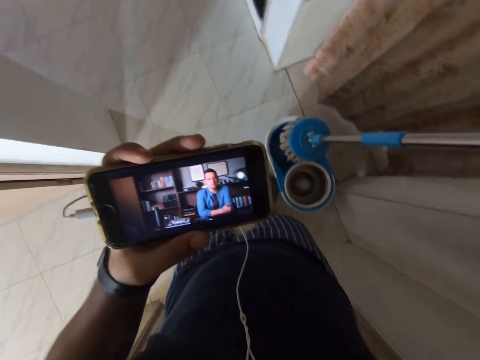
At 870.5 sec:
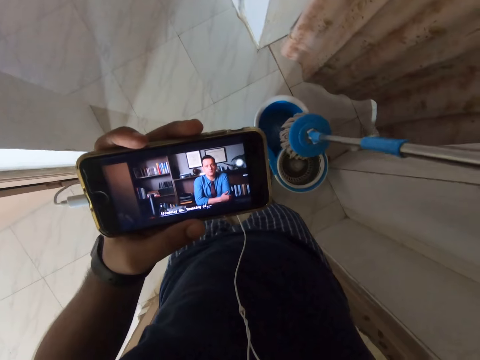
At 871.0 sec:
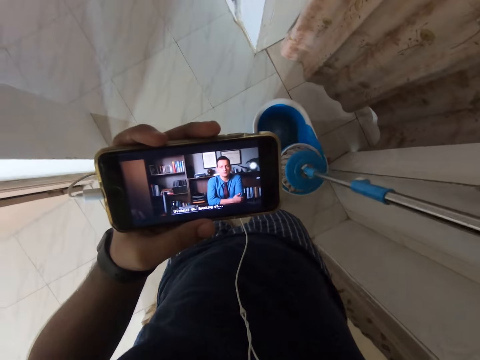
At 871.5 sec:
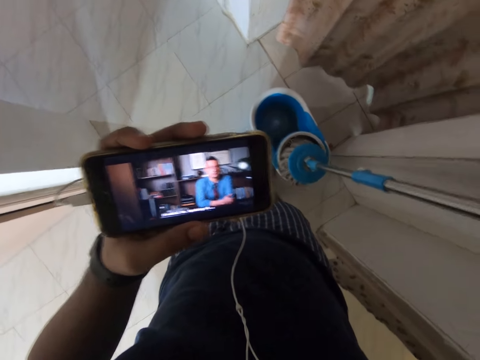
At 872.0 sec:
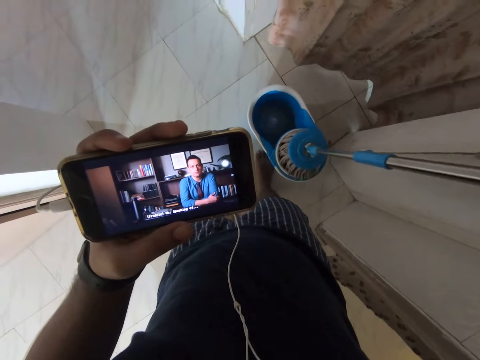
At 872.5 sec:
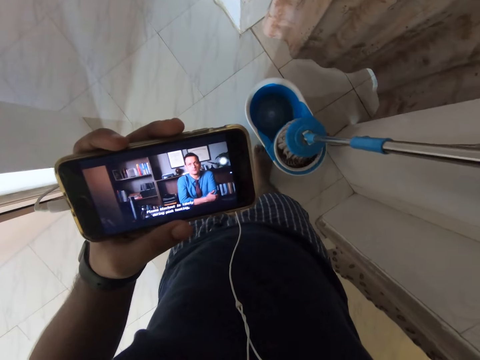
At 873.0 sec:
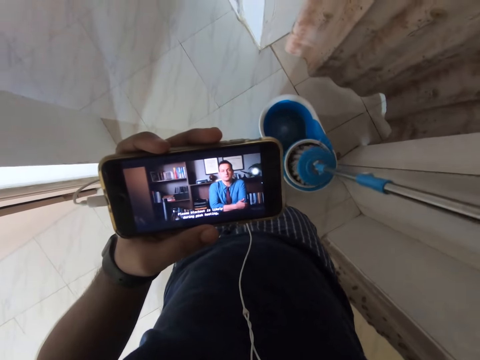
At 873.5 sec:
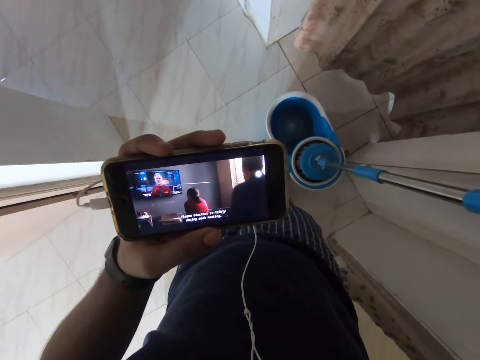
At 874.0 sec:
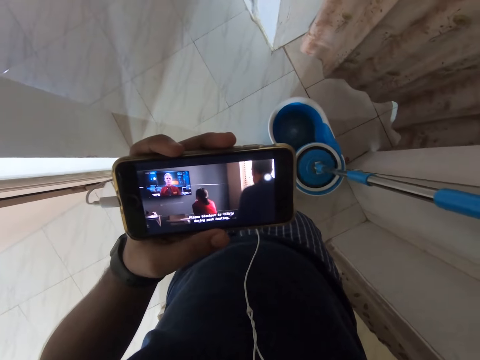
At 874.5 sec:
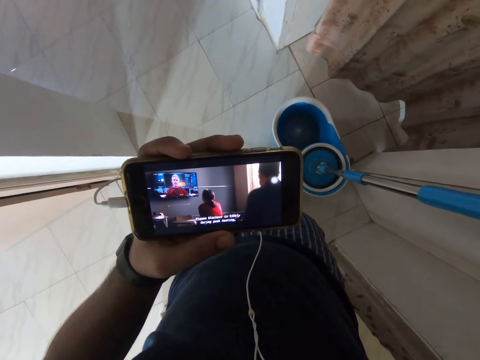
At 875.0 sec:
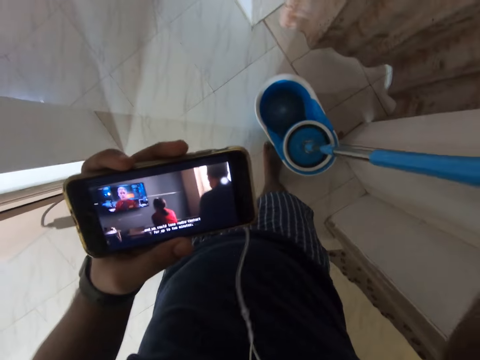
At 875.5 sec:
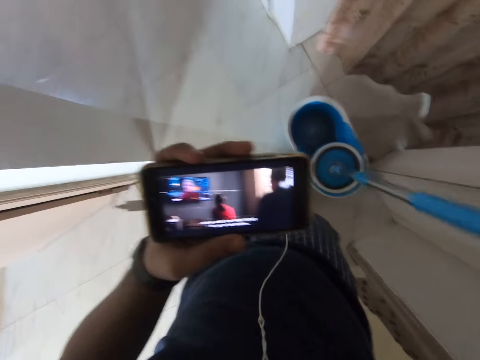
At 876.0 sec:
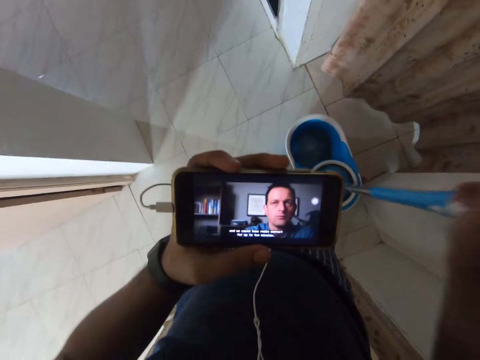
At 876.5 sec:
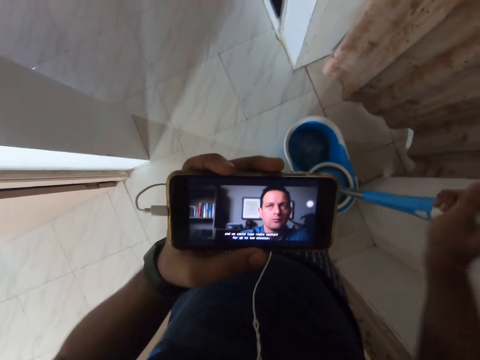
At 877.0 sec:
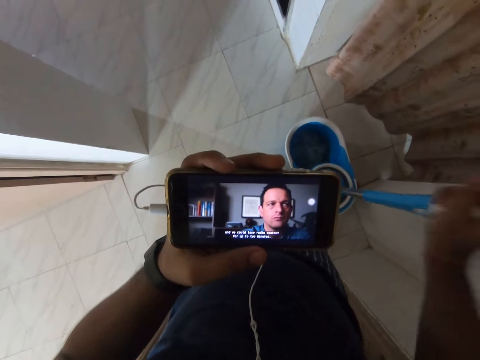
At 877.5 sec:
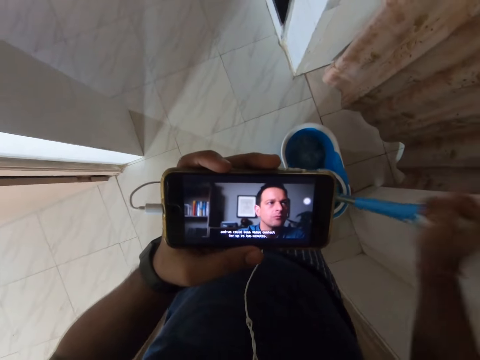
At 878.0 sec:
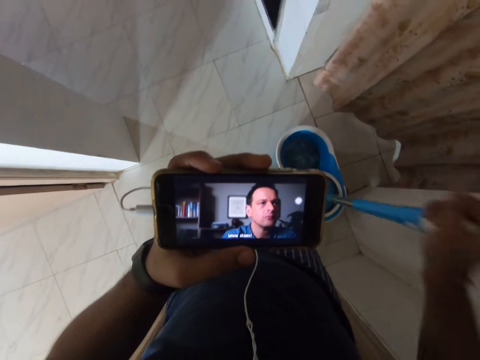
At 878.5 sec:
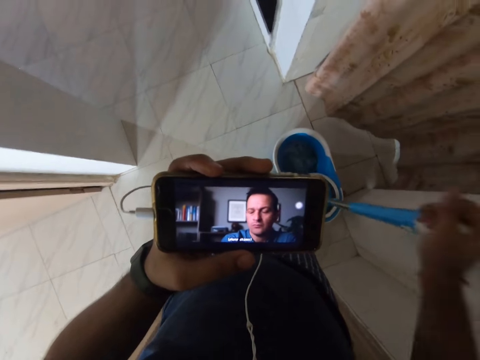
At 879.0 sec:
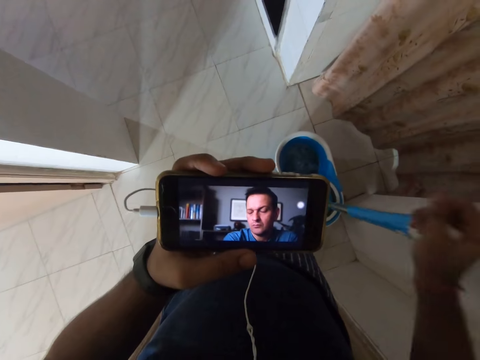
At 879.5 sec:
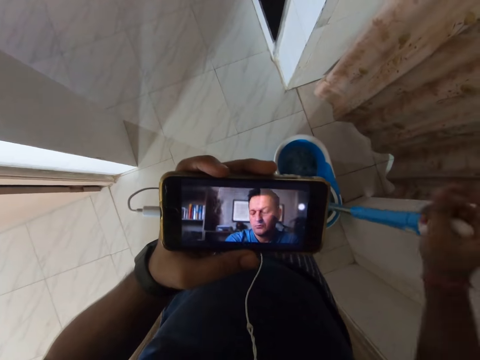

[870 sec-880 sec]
The camera wearer places the spin mop in the bucket. They press the spin mop in the bucket.

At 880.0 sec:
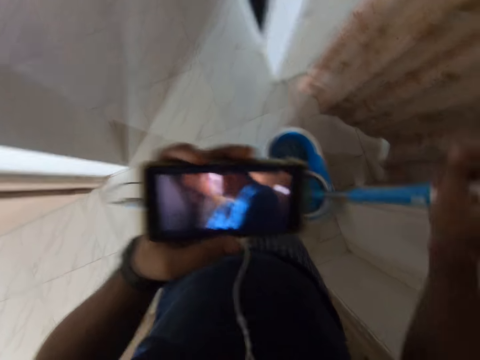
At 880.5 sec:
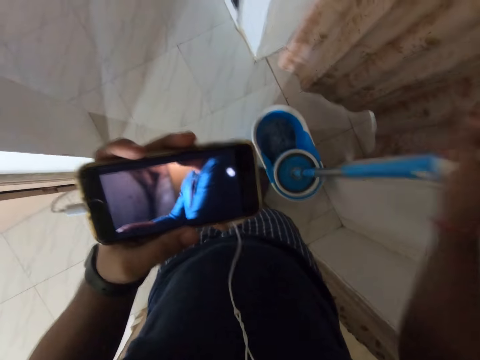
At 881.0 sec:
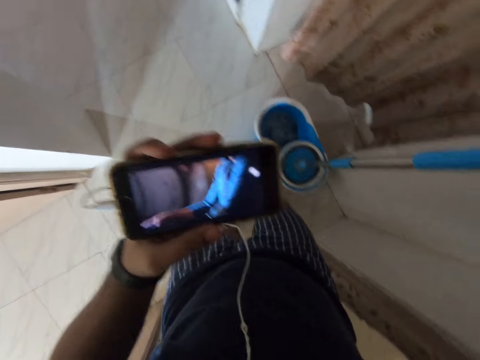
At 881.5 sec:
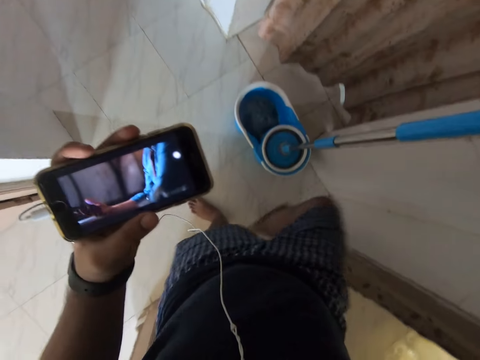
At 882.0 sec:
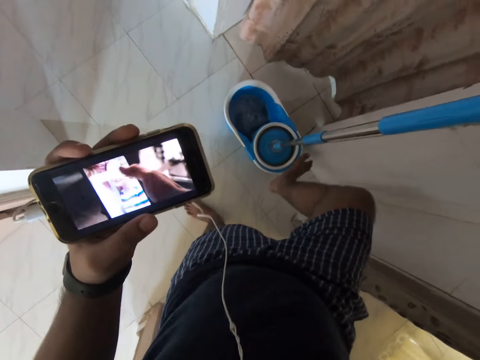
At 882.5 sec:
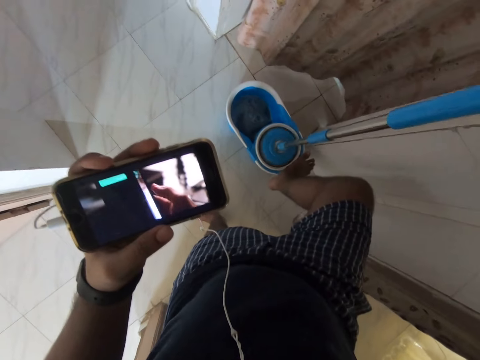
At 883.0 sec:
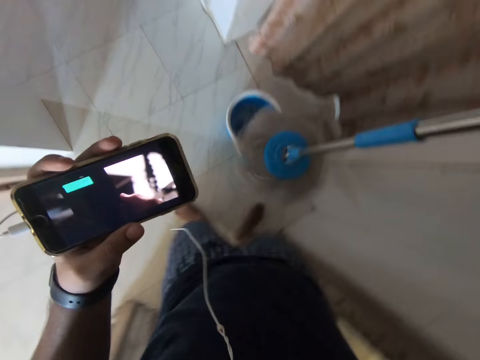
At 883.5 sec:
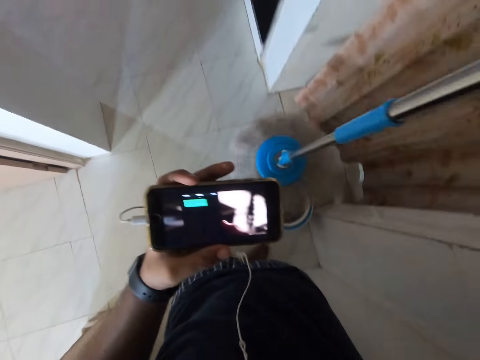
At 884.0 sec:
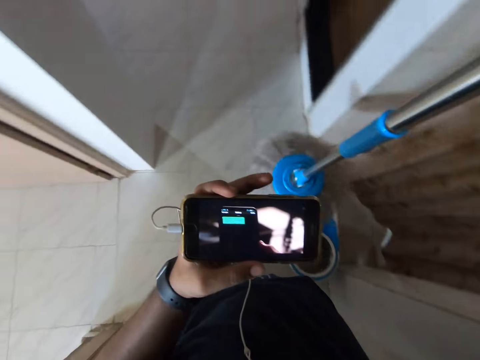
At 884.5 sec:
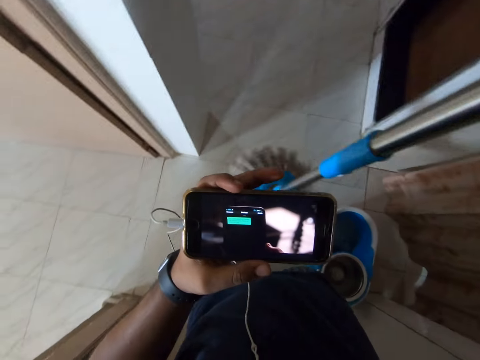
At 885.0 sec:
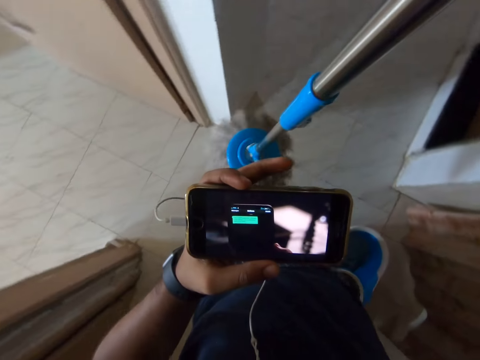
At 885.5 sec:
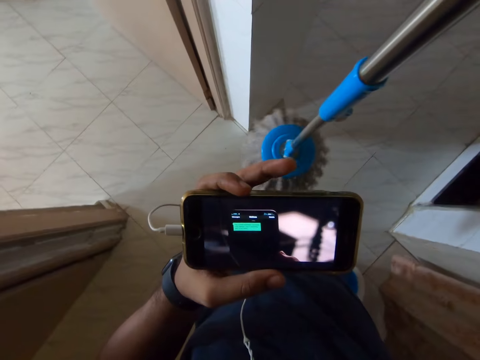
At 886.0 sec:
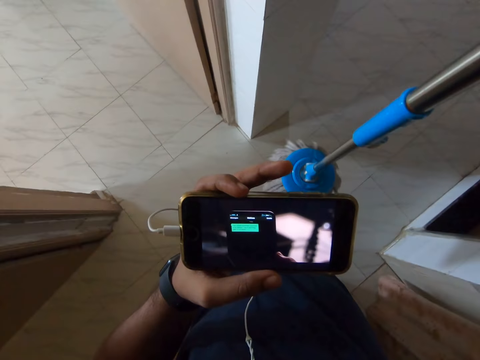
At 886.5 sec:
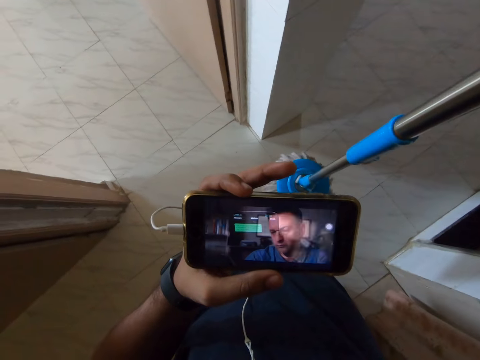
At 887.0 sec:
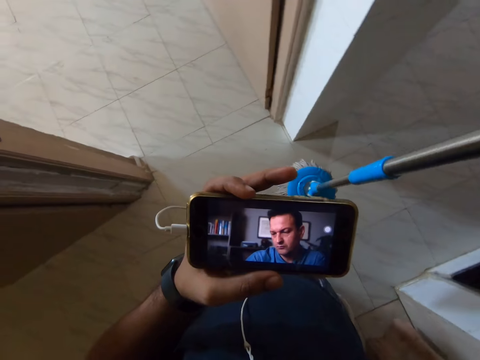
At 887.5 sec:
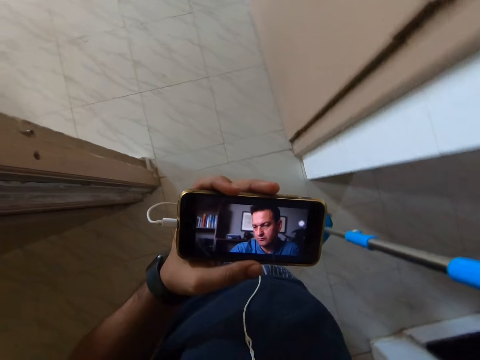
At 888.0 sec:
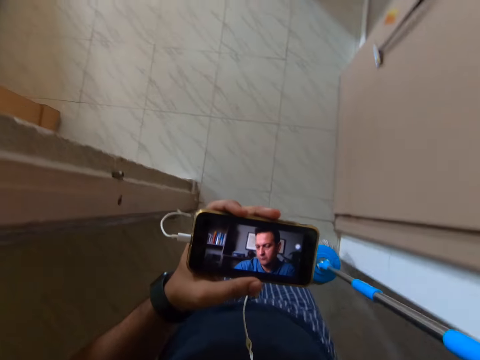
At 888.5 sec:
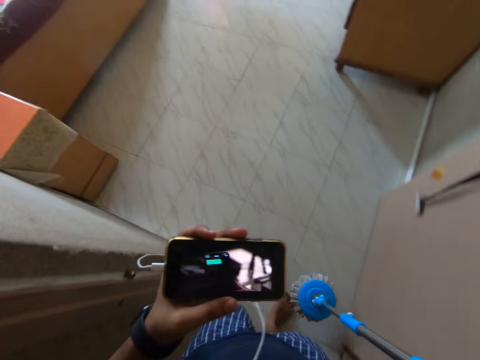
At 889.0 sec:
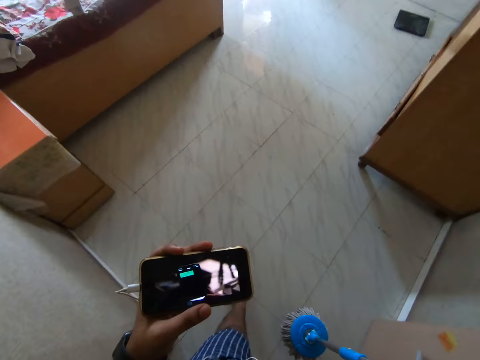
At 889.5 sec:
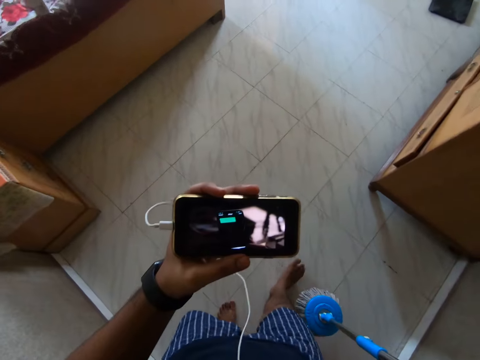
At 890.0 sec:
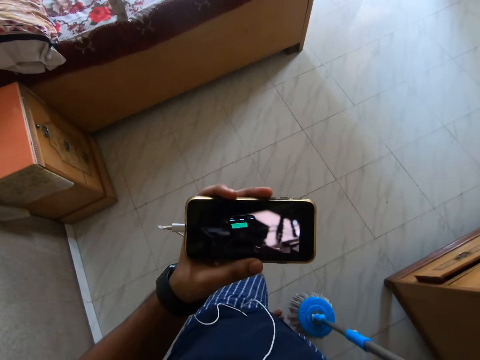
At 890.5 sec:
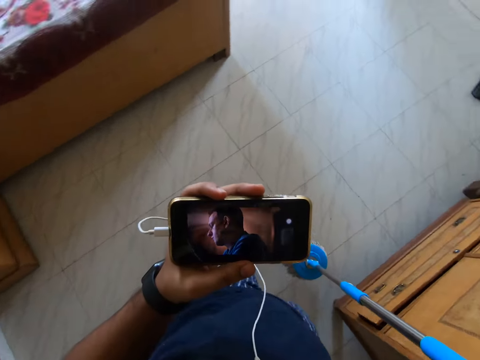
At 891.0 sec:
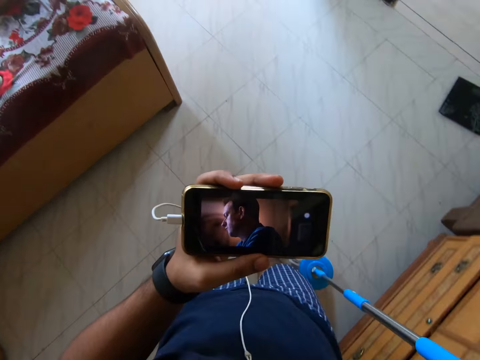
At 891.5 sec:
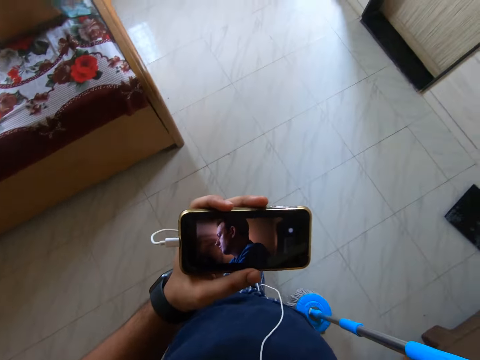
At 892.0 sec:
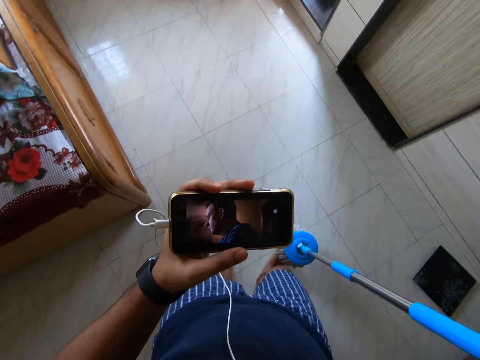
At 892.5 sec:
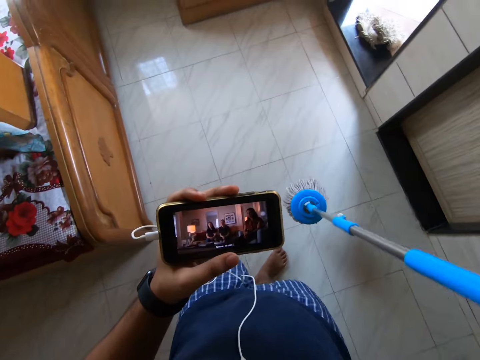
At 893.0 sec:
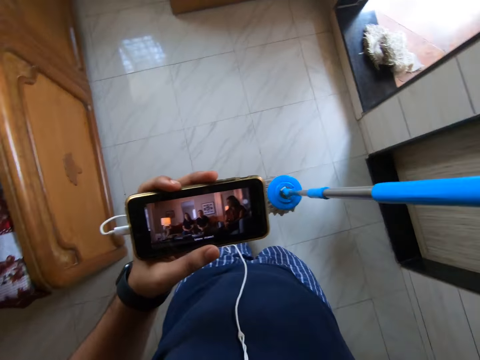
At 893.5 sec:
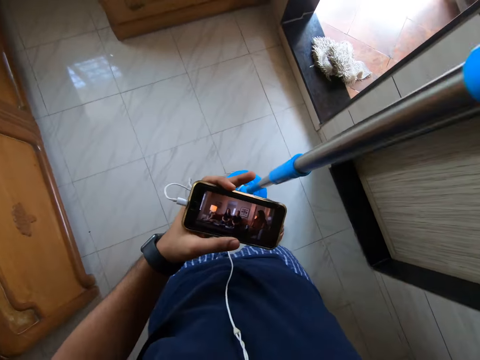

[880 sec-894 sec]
The camera wearer steps on the bucket. He removes the spin mop from the bucket. He removes his leg from the bucket. He looks at his phone. He walks in the house.

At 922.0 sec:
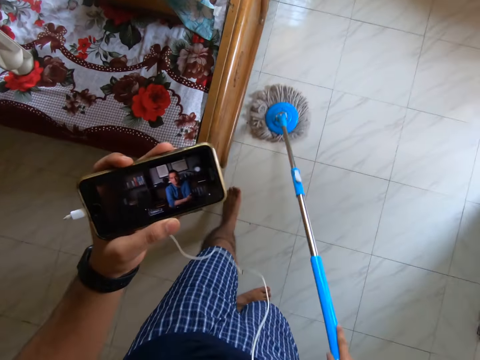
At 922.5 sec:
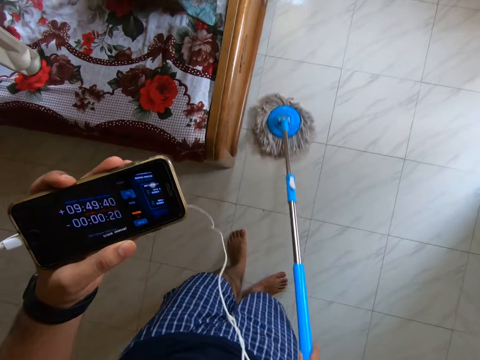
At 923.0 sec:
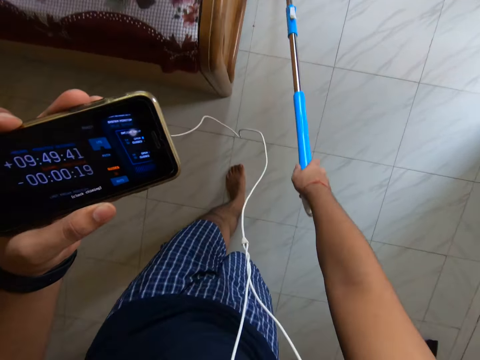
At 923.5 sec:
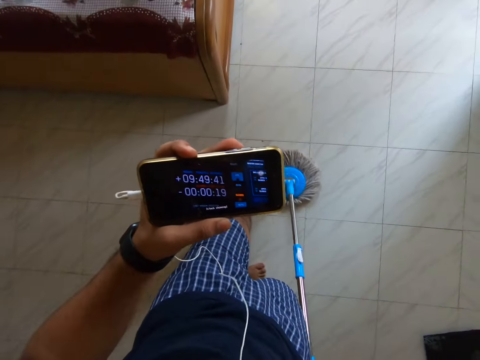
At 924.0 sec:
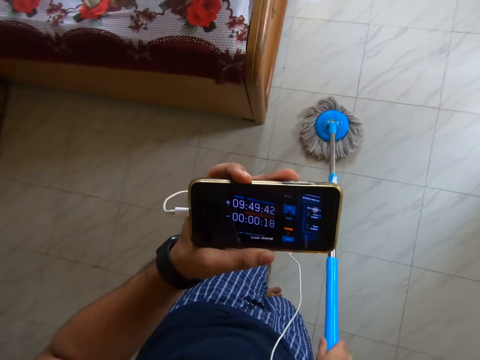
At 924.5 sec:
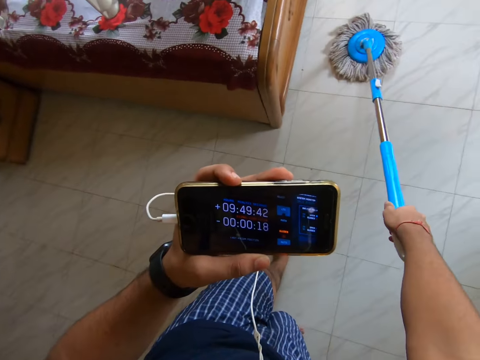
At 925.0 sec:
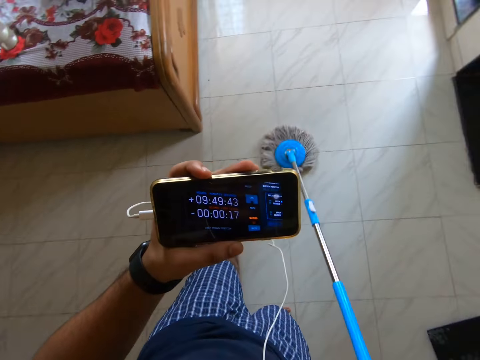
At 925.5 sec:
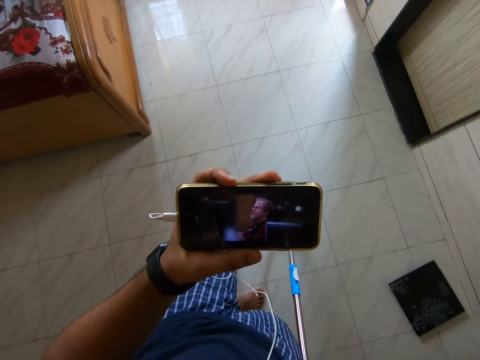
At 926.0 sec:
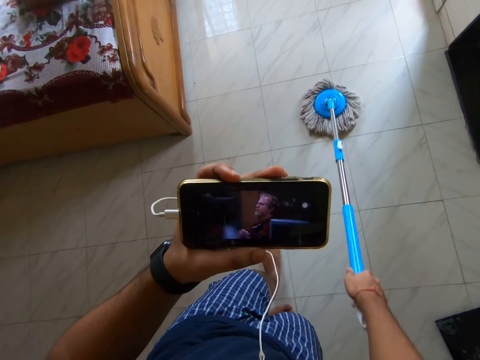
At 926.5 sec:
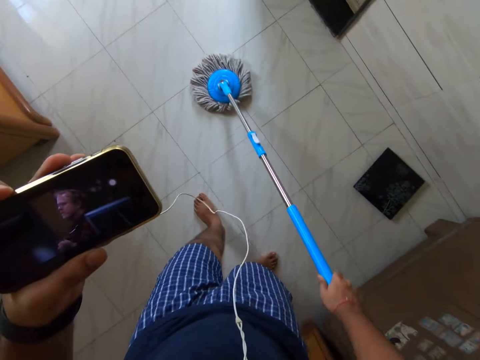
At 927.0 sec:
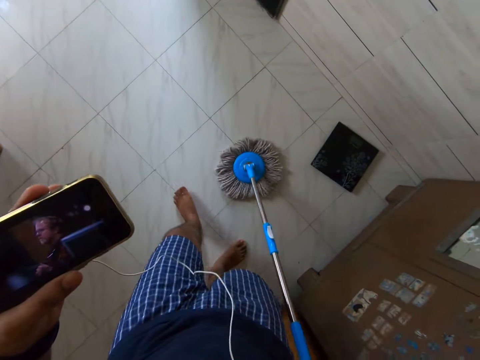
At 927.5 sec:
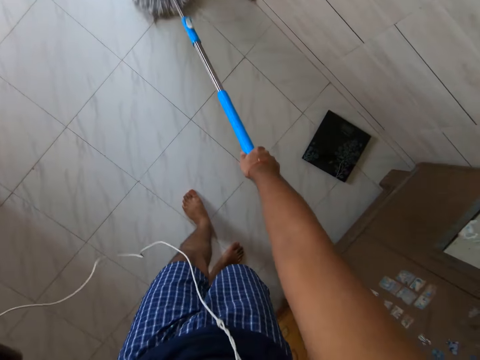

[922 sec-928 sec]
The camera wearer looks at their phone.
